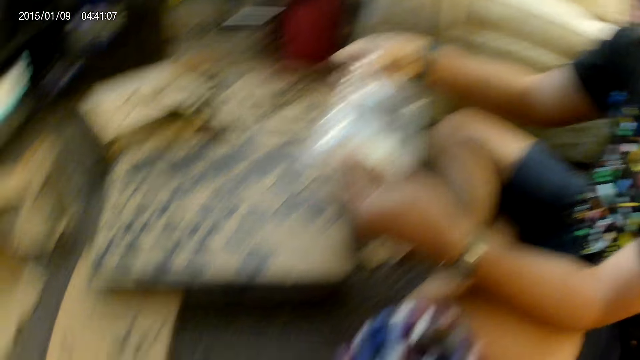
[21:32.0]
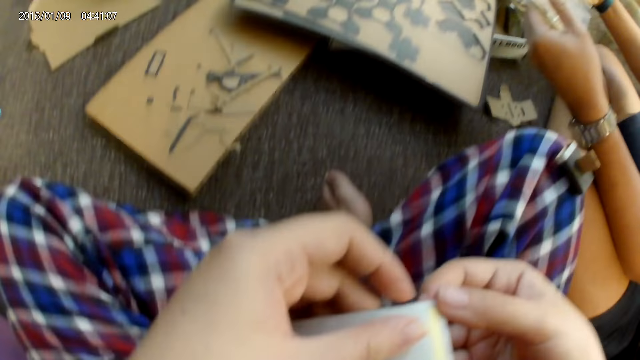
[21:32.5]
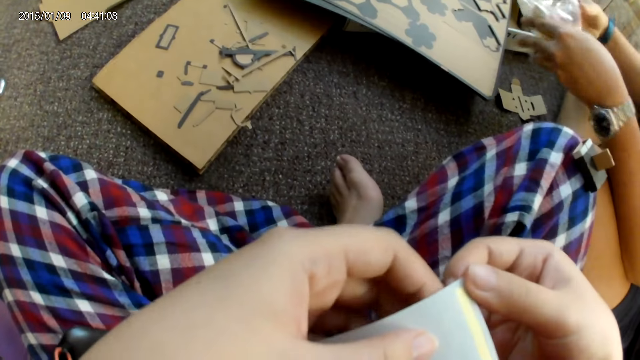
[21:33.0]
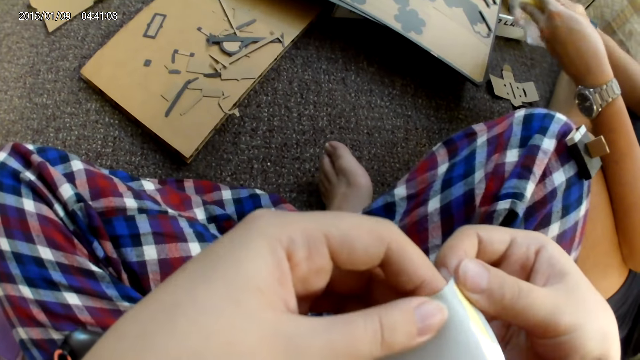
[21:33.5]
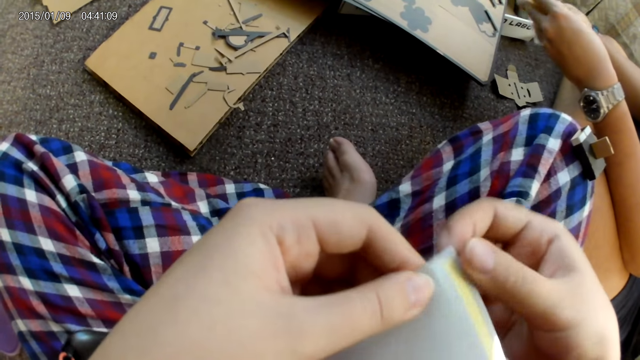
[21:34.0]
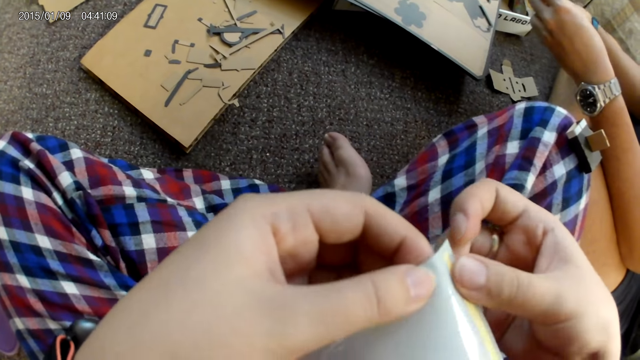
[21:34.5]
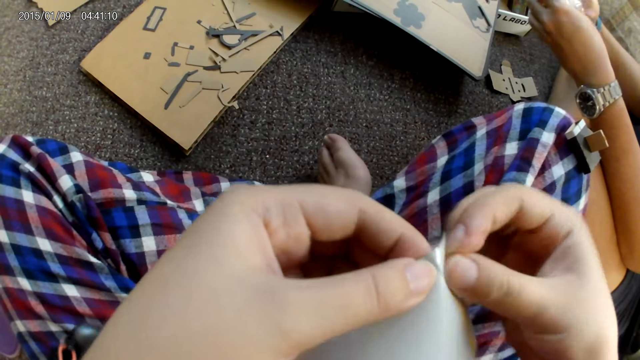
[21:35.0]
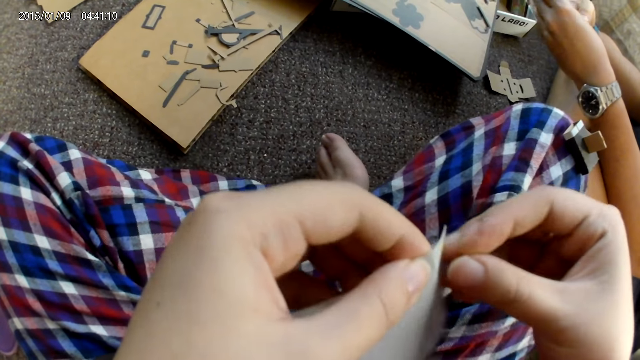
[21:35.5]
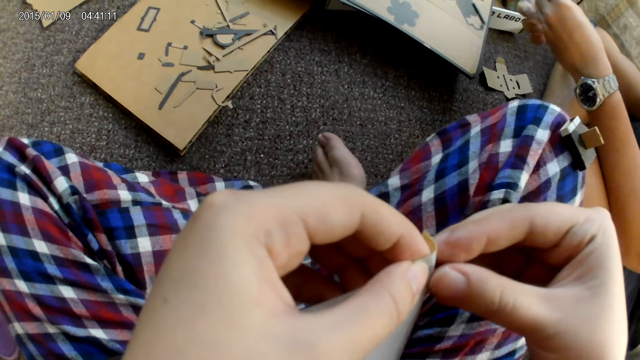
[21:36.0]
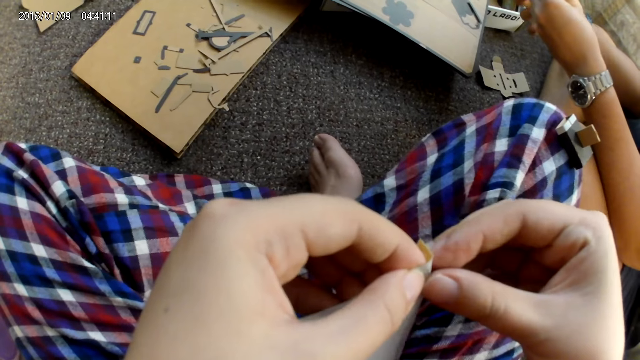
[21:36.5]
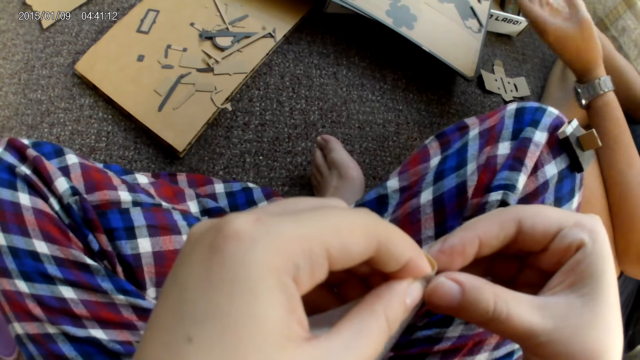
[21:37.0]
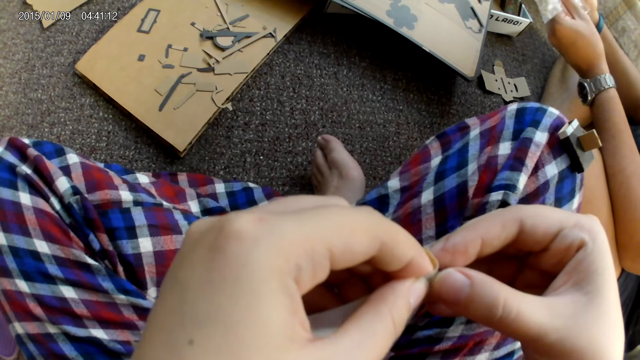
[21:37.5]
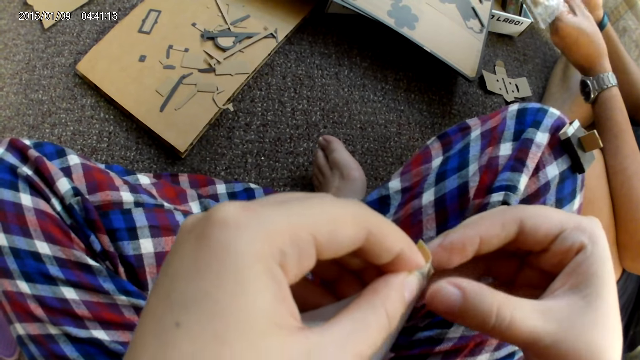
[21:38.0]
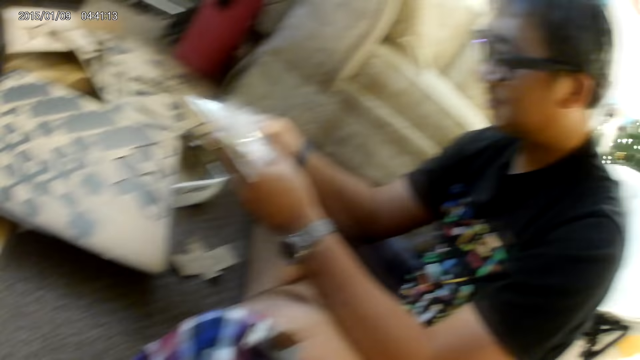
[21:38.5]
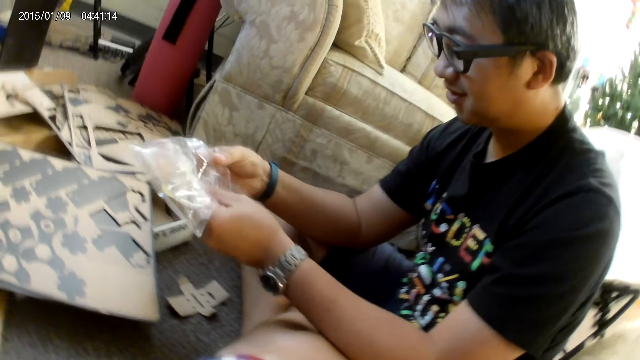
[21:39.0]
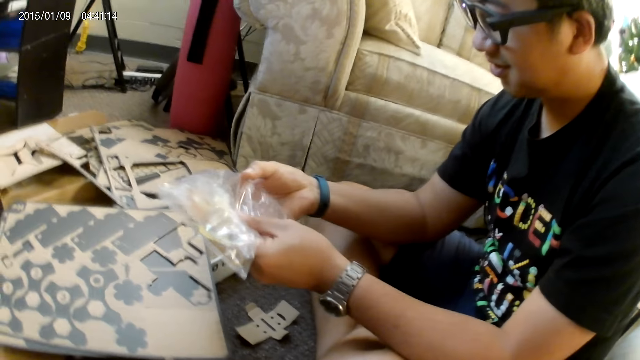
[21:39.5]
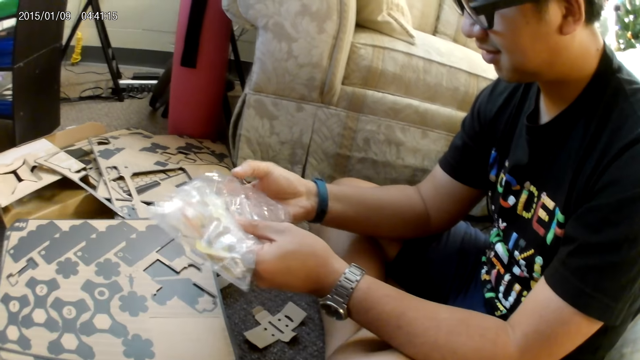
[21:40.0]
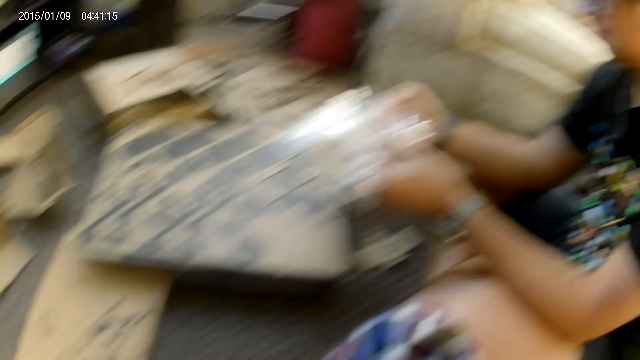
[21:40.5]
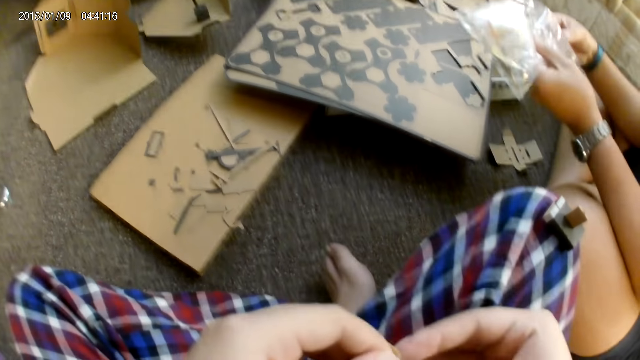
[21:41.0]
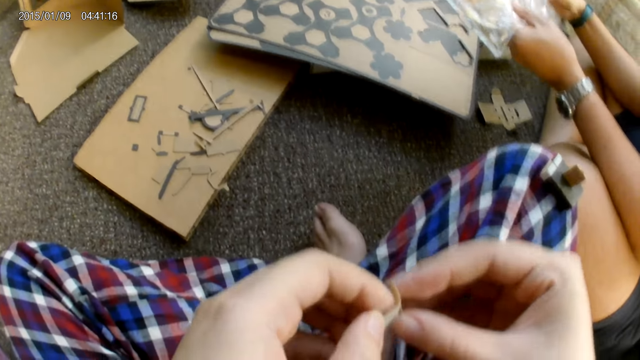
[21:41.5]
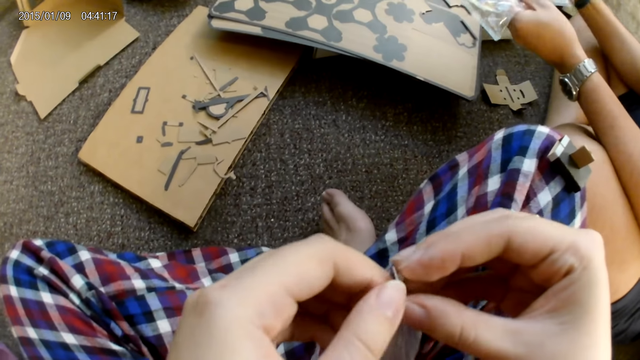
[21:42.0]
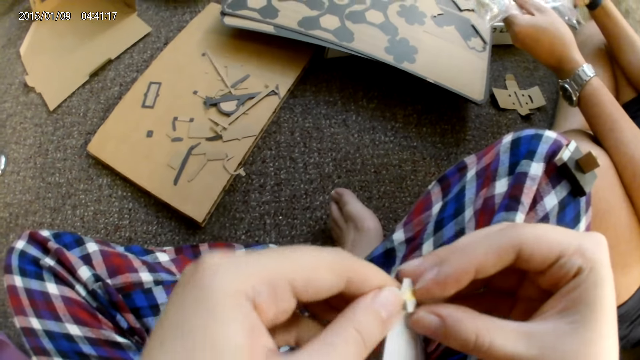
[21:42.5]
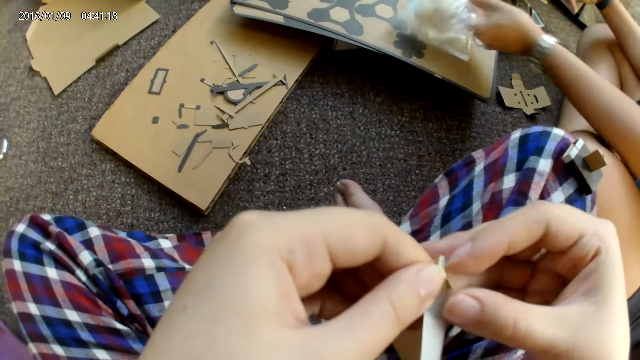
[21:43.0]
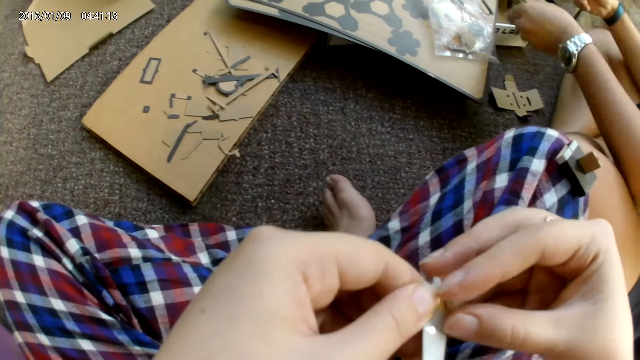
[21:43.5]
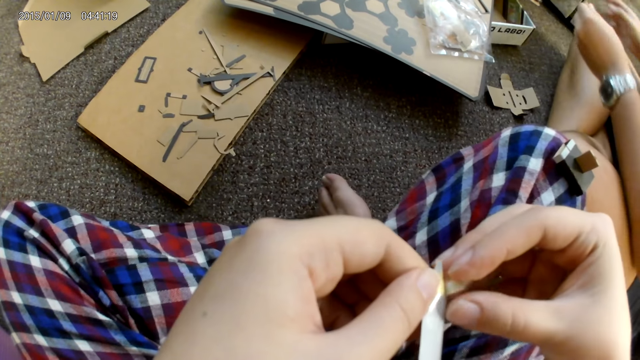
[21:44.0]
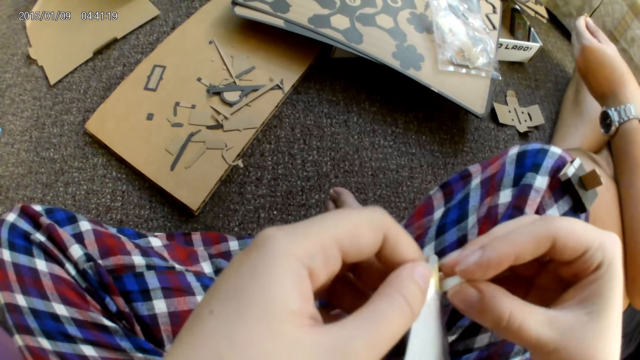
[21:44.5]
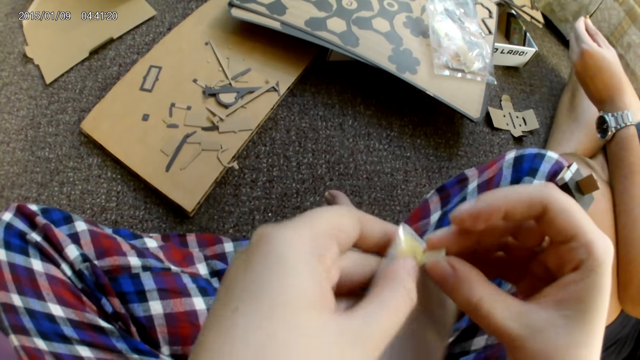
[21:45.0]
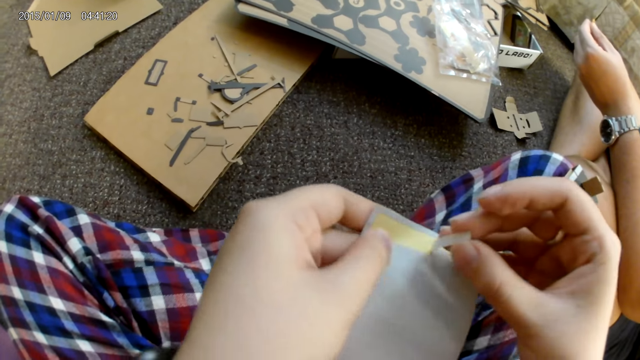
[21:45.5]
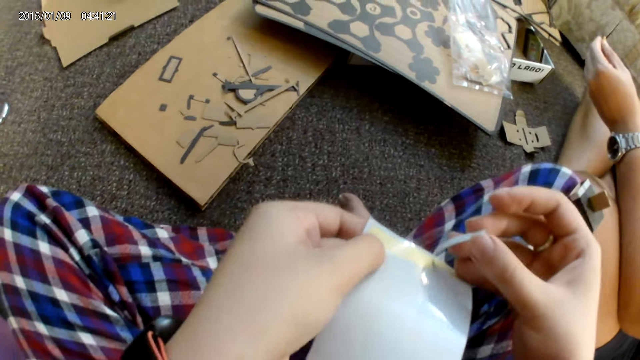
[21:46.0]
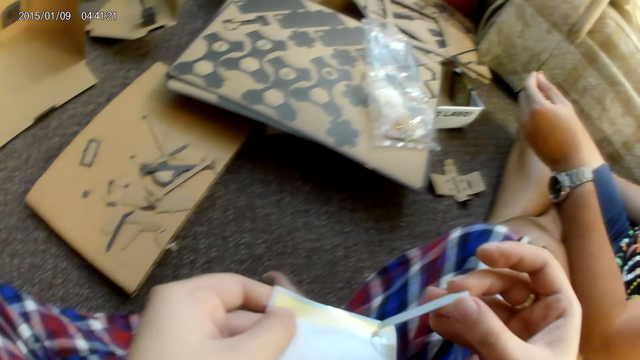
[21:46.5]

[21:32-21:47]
The camera wearer looks at the man. They remove a plaster from the sticker with both hands. The man removes the sticker from a pack of stickers with his right hand and drops the pack of stickers on the stack of cardboard with his left hand.

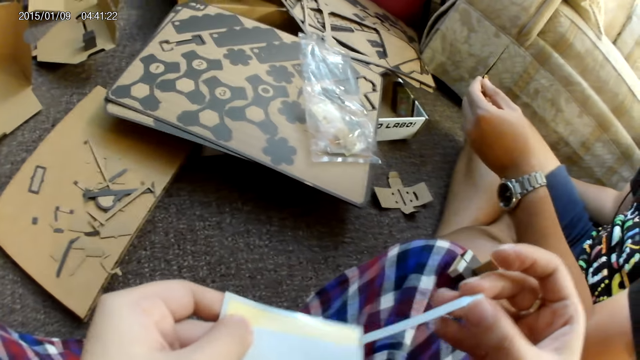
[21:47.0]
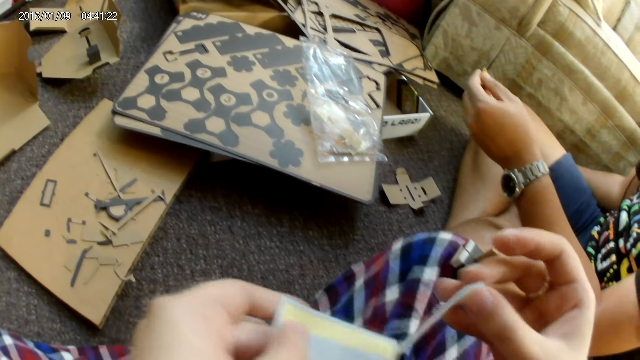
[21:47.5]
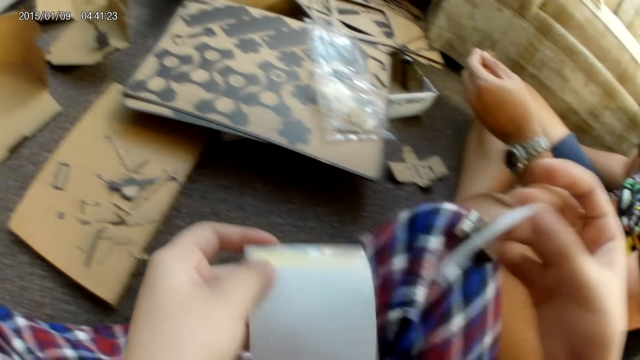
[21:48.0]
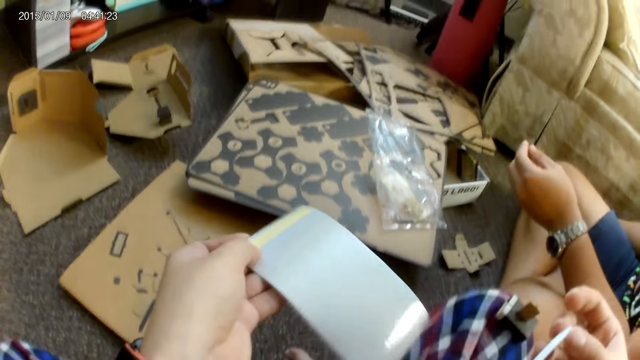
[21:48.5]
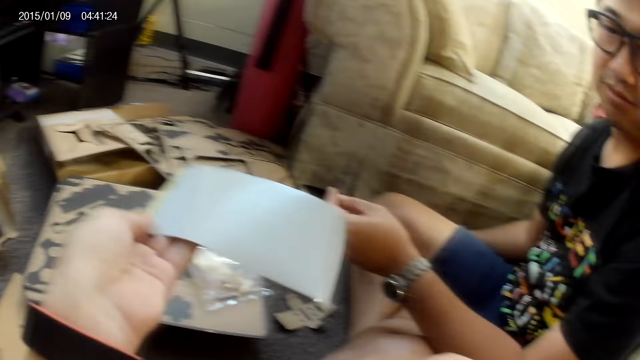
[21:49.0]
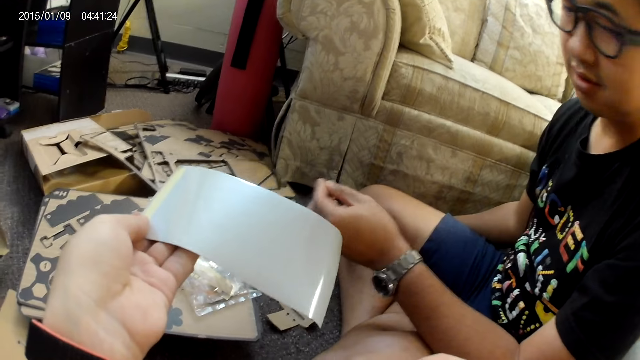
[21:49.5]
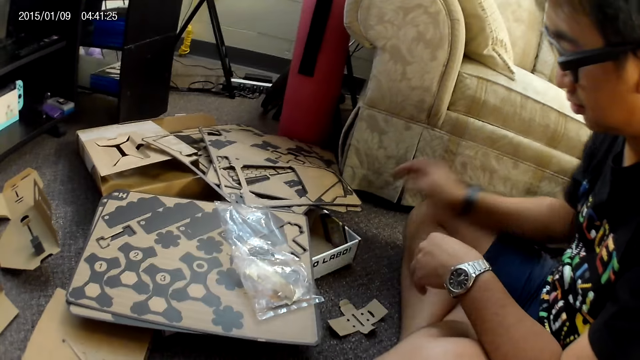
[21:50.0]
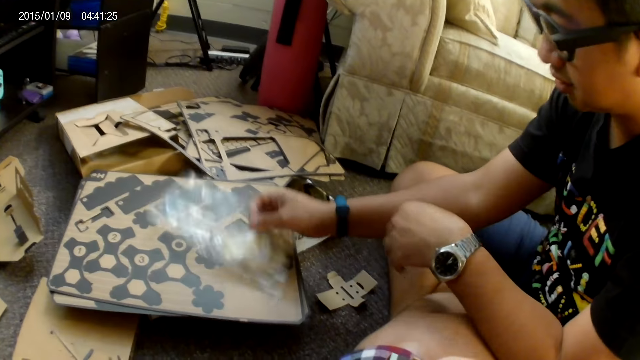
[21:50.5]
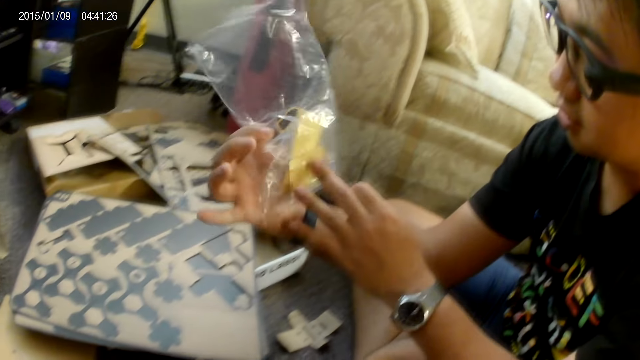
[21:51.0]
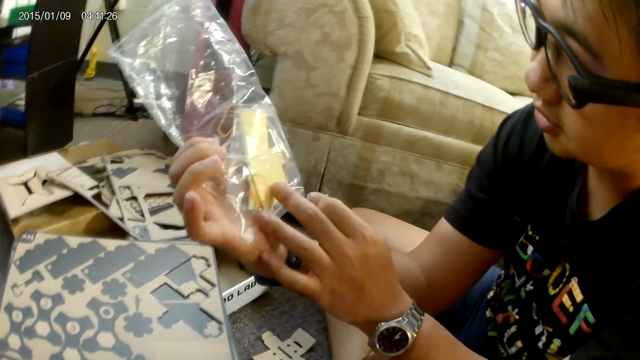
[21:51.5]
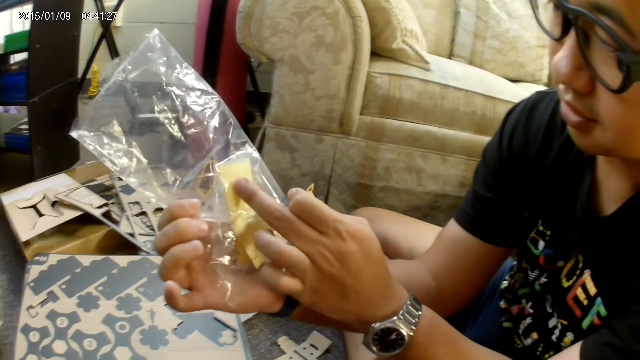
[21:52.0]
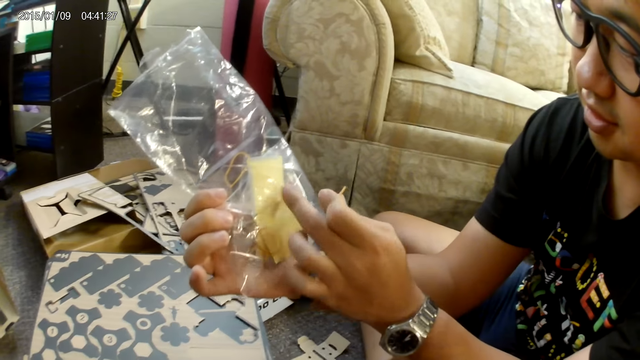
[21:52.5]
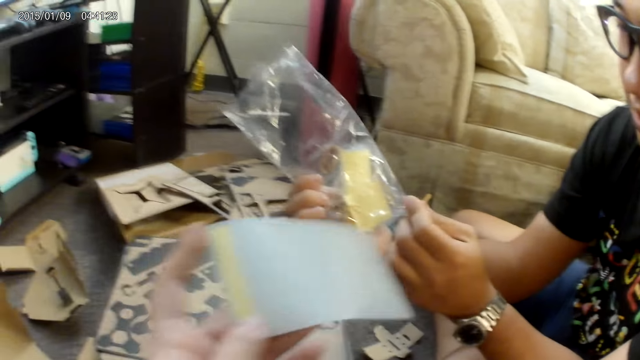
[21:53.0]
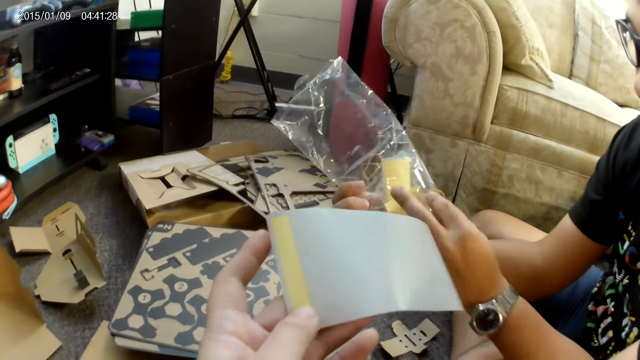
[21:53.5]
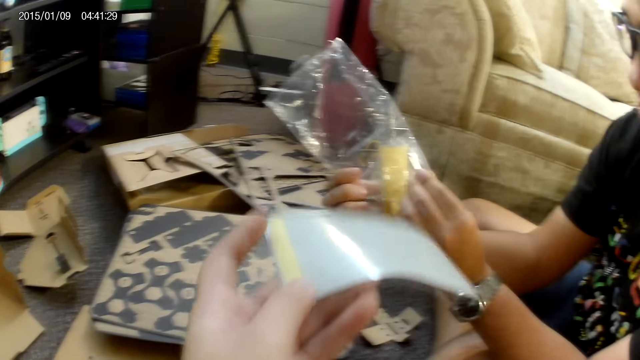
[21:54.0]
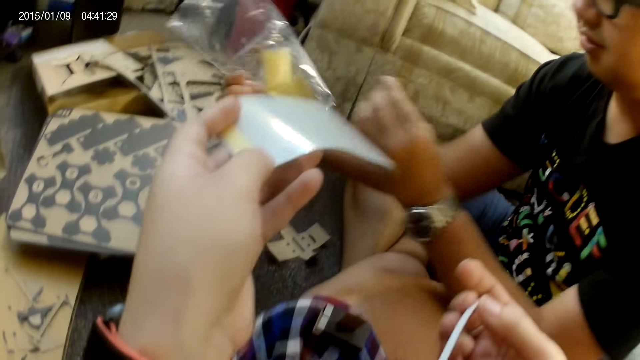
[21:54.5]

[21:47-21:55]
The man picks the pack of stickers from the stack of cardboards with his right hand. He touches the pack of stickers with his left hand. The camera wearer looks at the paper.
